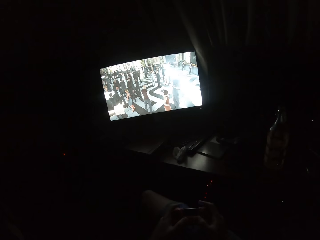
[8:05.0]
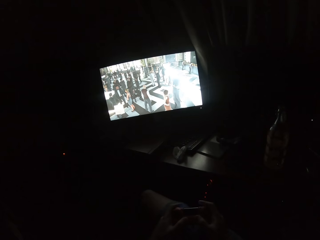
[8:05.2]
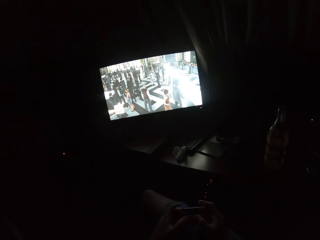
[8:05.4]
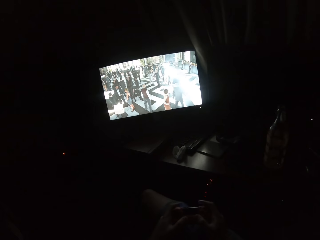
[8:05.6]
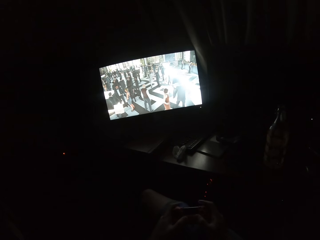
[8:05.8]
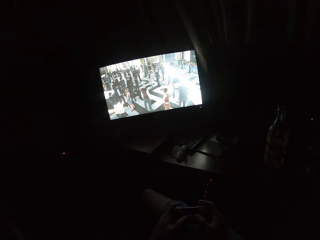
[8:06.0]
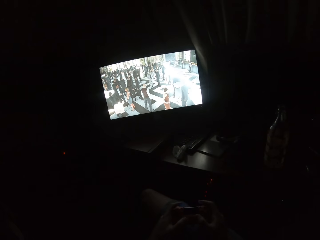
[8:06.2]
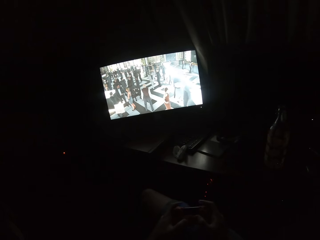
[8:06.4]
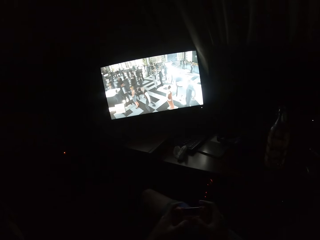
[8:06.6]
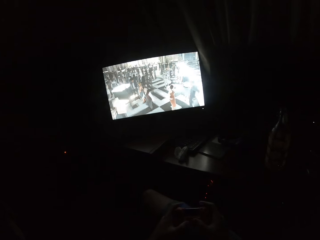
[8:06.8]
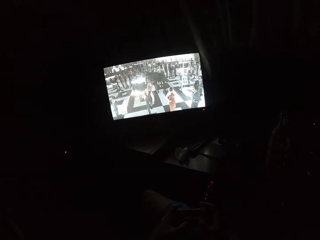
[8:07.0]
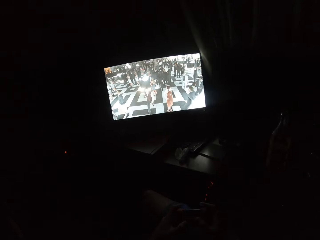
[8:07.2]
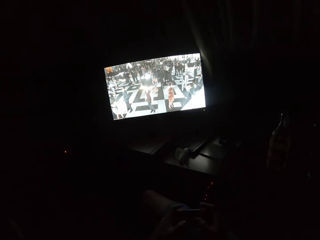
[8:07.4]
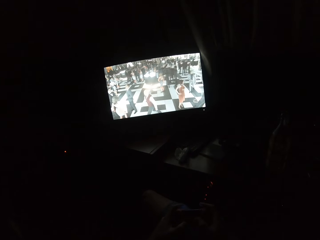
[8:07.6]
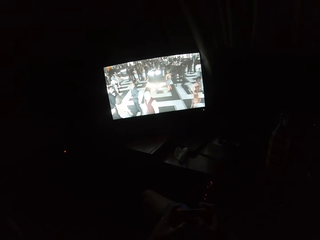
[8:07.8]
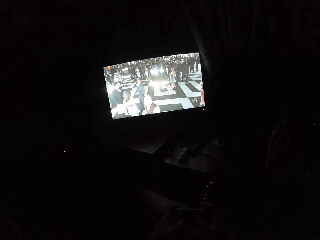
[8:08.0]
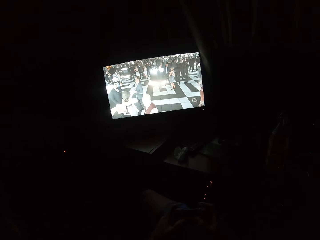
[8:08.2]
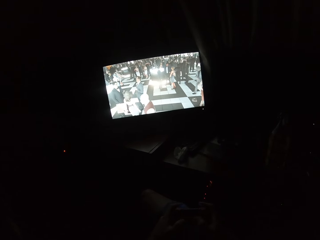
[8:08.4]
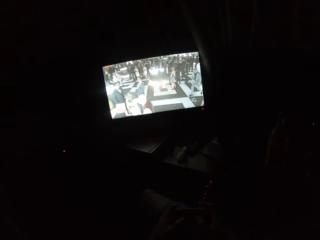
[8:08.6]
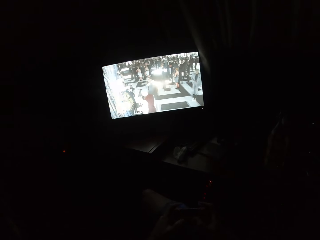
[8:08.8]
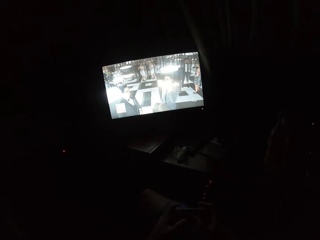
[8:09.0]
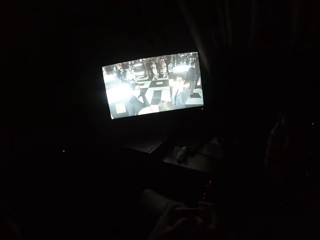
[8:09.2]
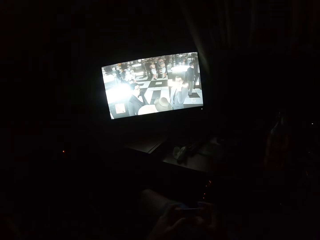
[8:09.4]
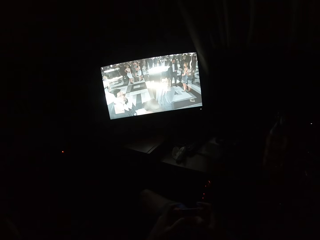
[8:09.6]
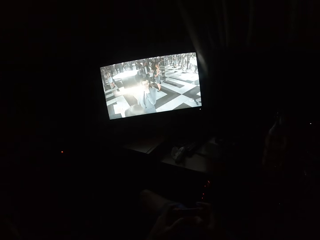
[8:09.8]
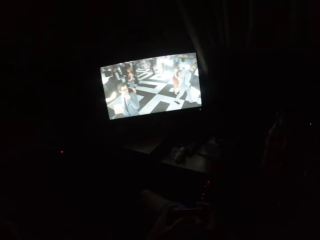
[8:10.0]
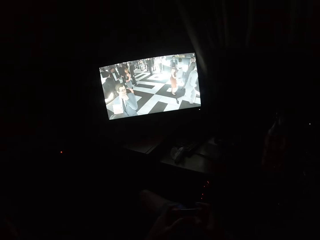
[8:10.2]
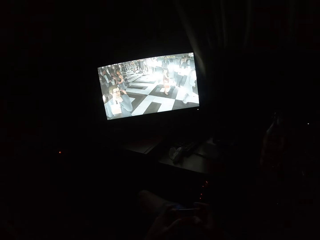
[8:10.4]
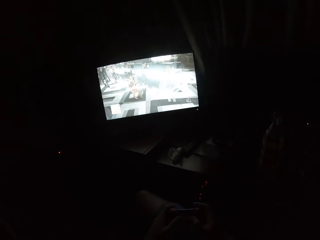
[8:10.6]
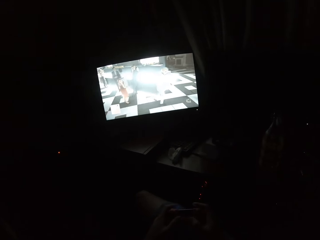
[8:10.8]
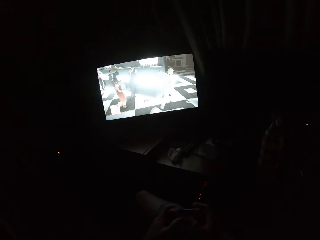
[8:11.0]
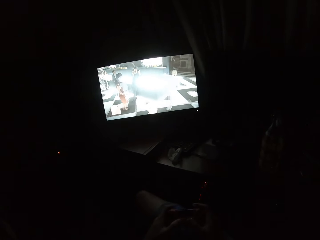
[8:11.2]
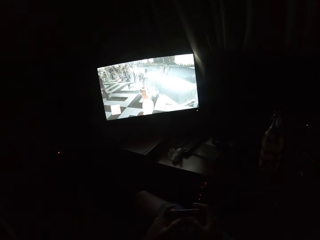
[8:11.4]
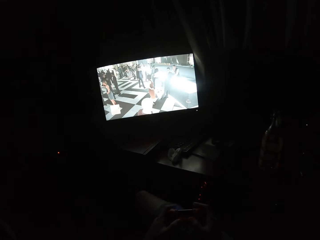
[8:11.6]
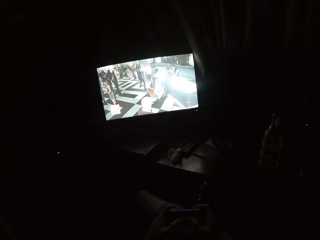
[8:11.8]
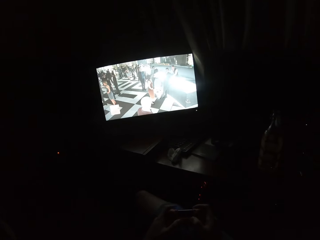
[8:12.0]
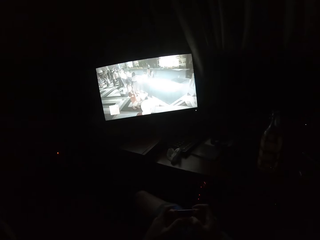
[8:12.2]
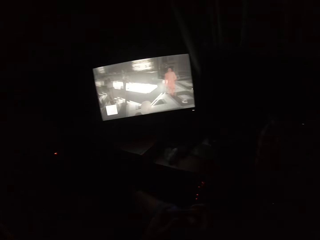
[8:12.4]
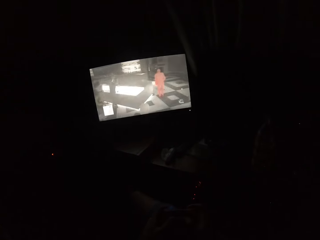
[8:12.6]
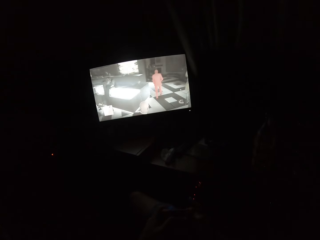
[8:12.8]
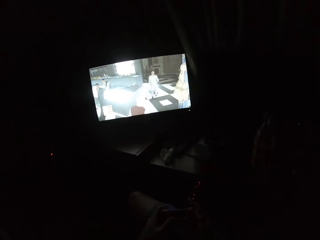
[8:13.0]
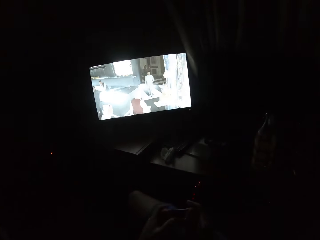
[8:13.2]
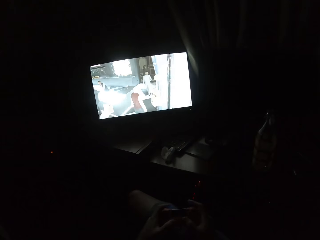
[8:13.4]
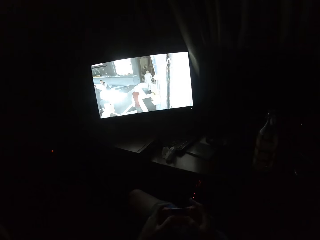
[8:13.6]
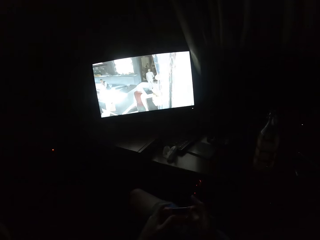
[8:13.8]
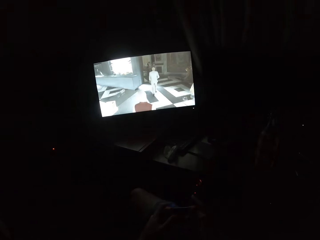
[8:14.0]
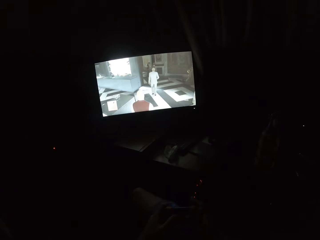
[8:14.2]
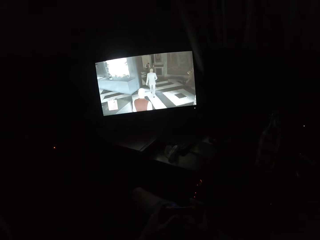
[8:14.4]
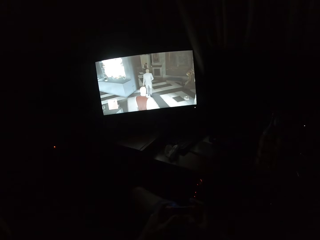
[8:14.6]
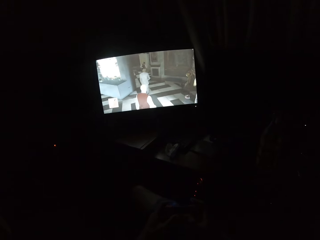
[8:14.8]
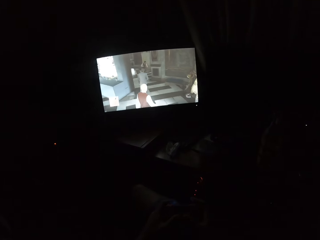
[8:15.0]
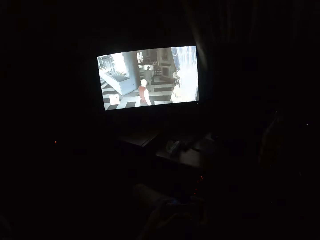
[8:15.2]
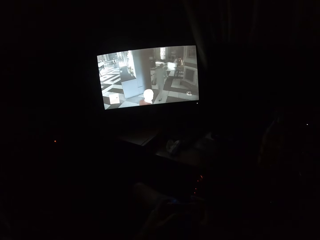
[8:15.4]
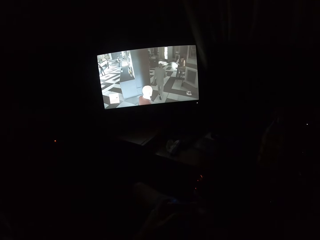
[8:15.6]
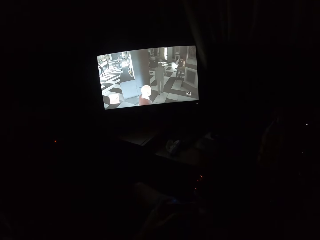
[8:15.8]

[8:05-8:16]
The camera wearer plays a video game on the screen.

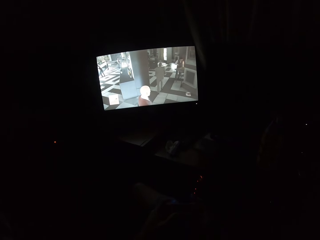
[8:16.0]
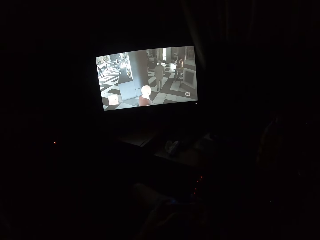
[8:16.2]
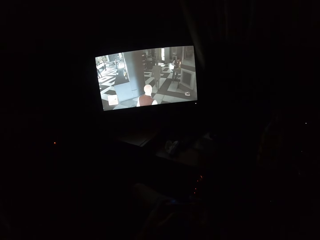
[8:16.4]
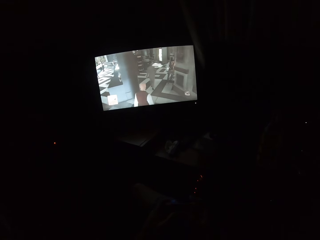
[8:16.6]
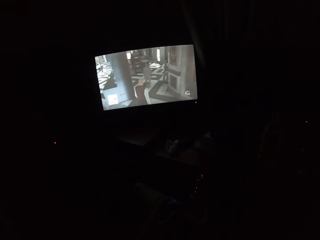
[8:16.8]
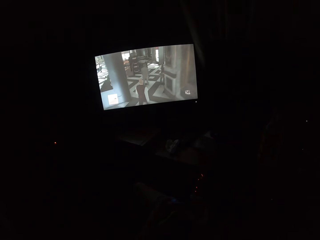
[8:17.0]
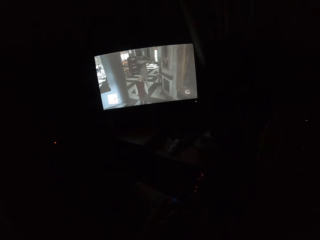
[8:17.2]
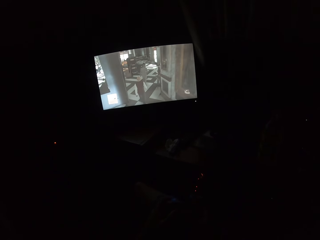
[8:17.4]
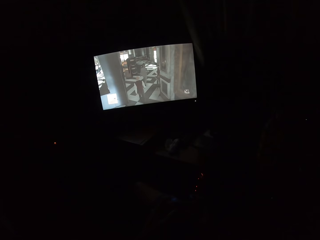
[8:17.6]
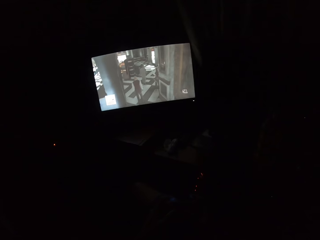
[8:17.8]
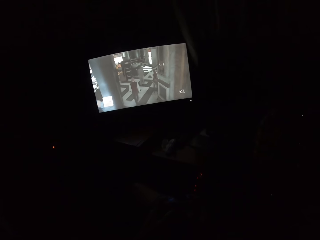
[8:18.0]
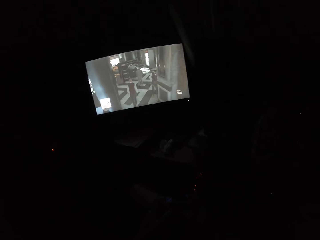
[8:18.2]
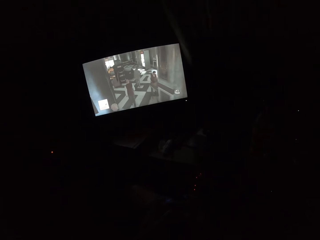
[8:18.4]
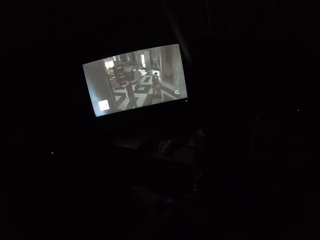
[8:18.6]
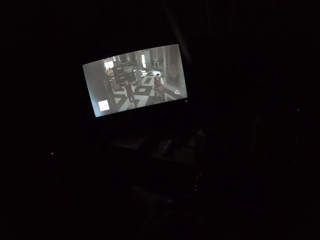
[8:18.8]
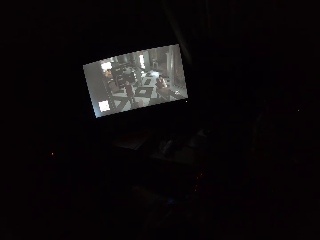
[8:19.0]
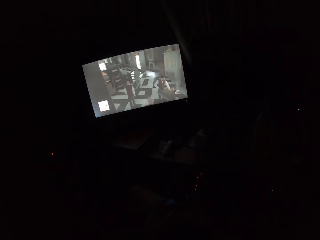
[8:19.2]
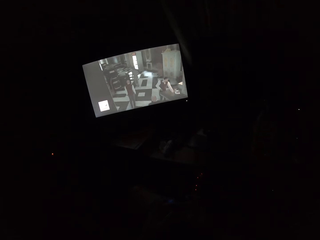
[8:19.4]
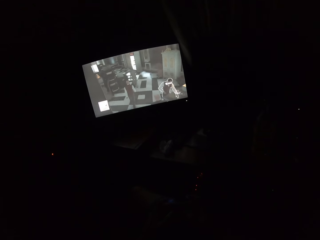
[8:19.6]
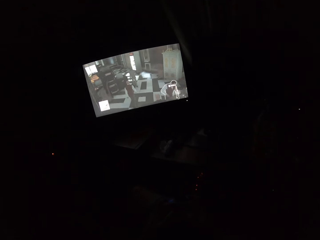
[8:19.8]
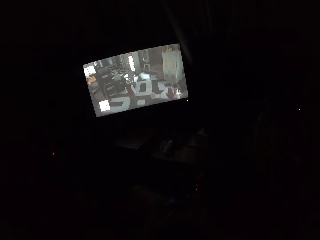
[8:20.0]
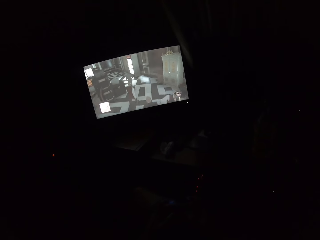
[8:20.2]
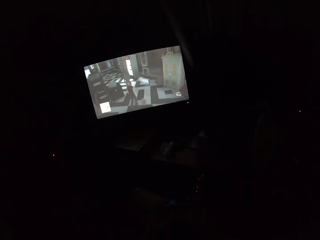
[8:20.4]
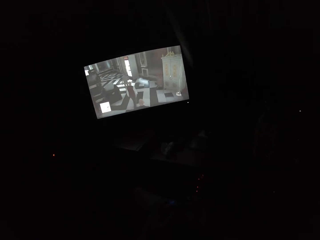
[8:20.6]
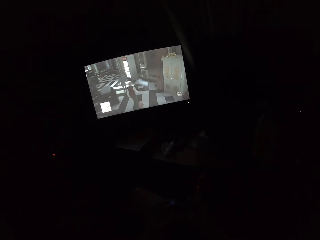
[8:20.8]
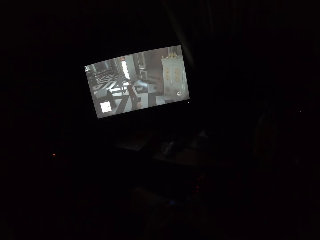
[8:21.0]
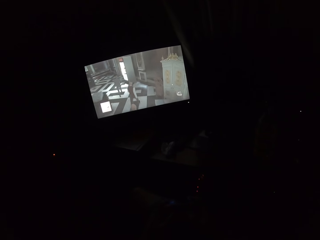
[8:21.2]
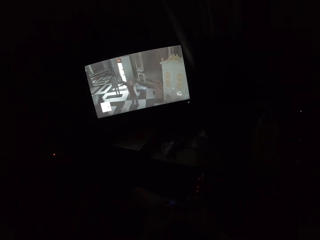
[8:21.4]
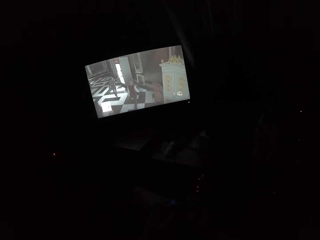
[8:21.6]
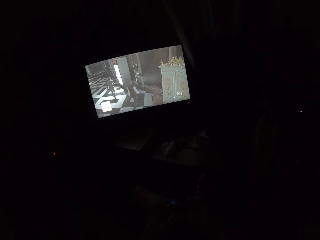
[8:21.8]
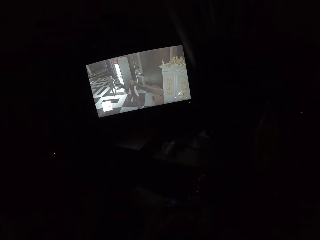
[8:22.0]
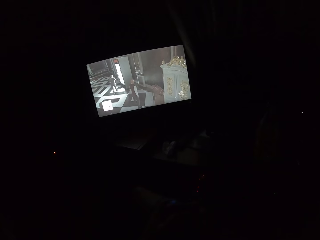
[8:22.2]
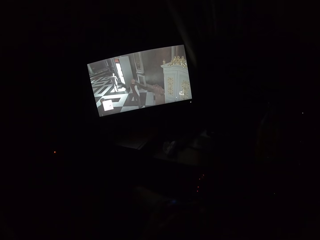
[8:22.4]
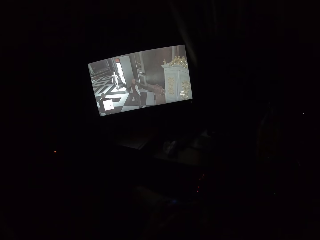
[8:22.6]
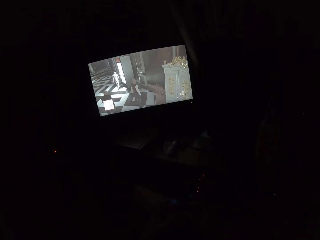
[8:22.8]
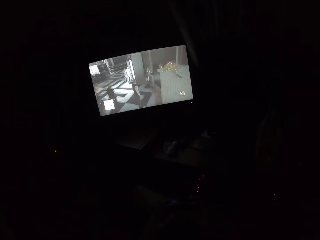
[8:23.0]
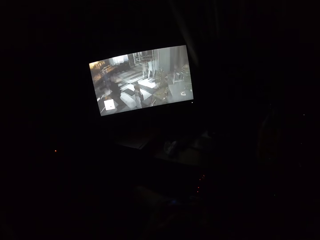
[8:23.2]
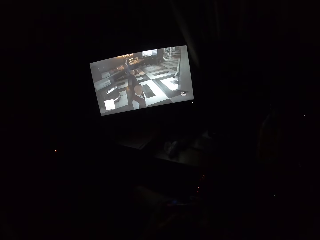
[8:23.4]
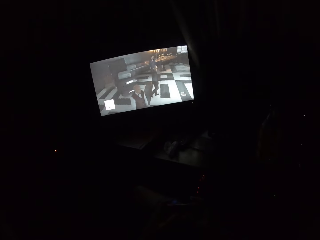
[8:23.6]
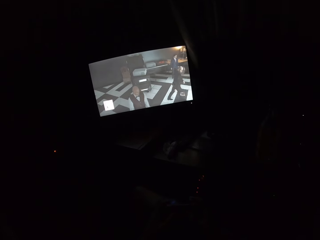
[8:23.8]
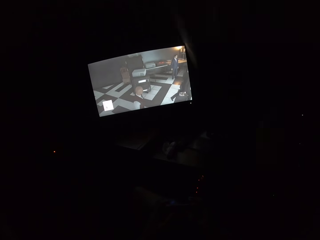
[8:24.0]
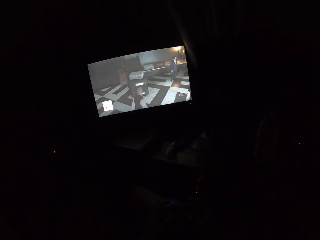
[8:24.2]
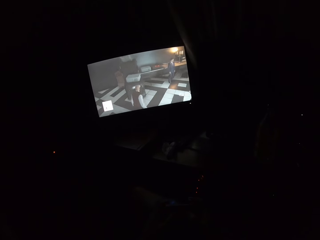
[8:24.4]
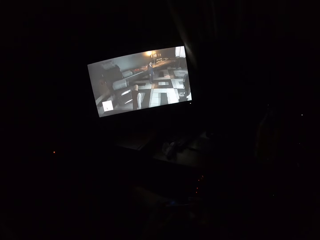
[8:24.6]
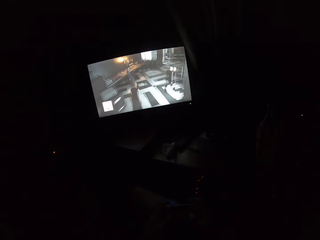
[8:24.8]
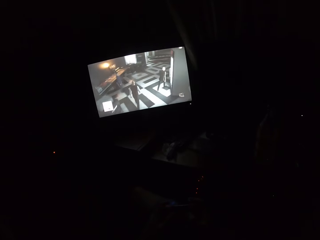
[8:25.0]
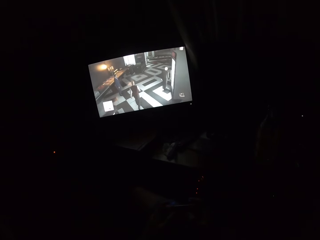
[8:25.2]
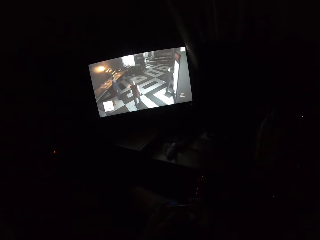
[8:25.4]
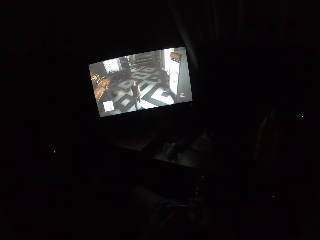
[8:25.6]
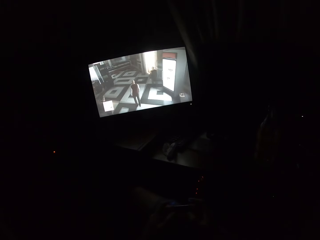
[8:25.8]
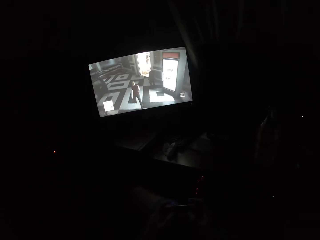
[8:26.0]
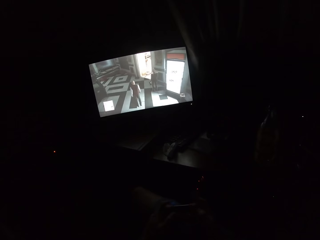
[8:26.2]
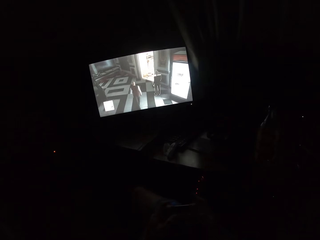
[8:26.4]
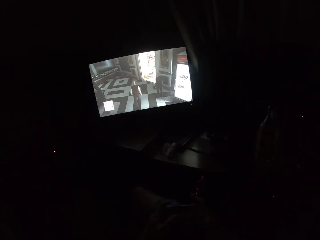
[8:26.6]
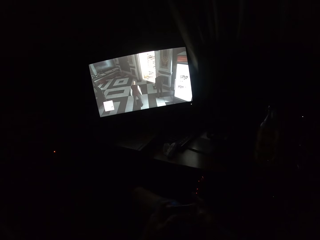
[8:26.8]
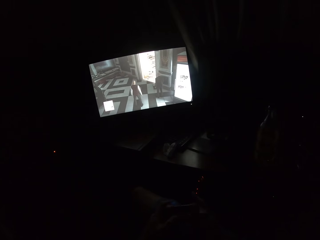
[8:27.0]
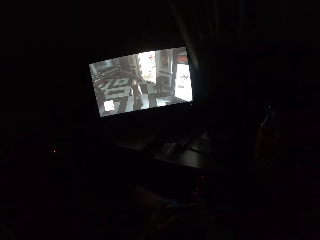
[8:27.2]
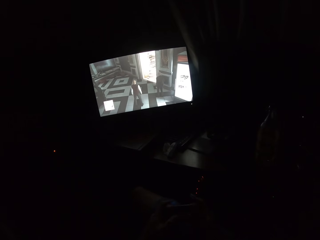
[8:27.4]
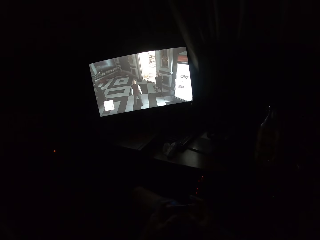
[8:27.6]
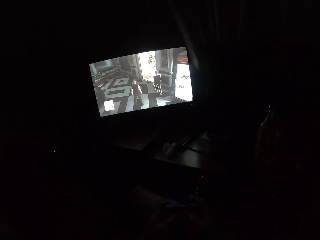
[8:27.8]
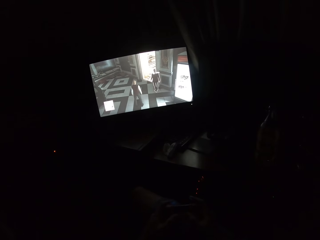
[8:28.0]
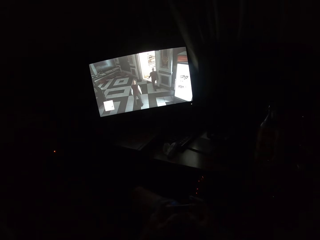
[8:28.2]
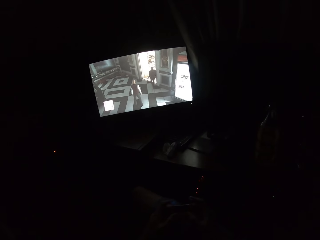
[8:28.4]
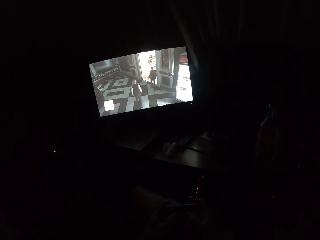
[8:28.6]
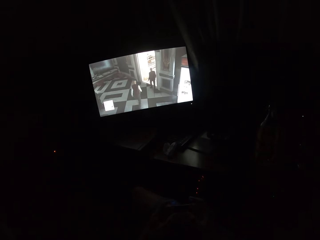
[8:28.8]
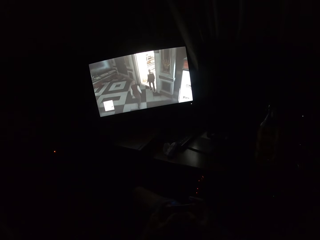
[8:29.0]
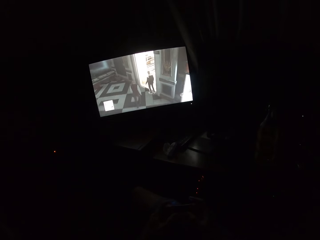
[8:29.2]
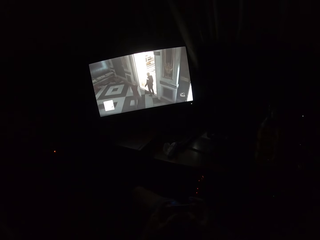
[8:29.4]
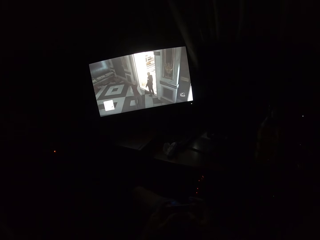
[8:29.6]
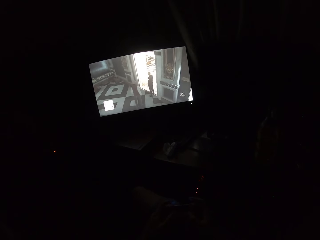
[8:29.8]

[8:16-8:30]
The camera wearer turns to the side. They play a video game on the screen.
